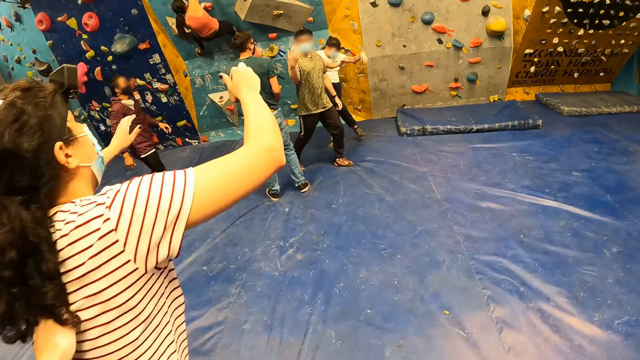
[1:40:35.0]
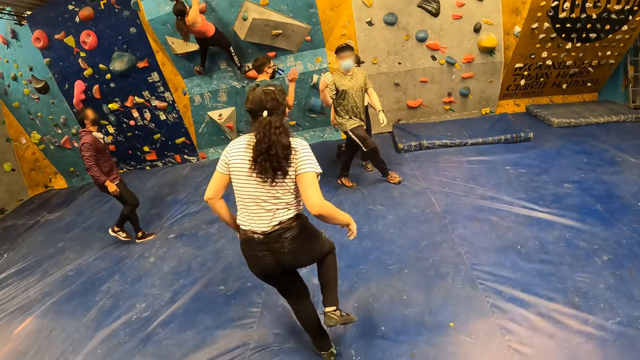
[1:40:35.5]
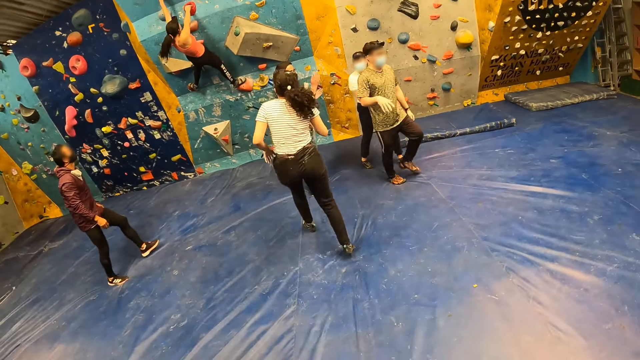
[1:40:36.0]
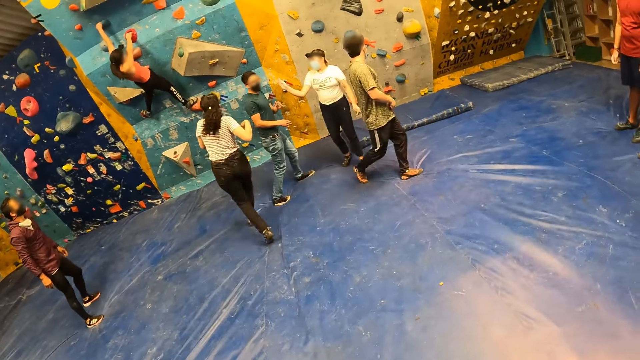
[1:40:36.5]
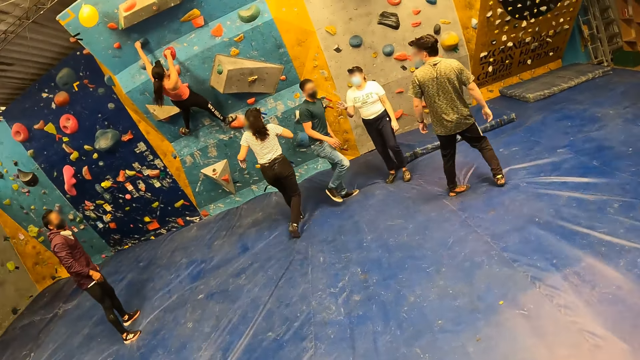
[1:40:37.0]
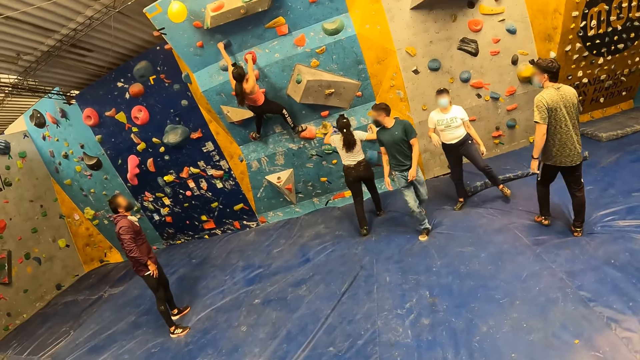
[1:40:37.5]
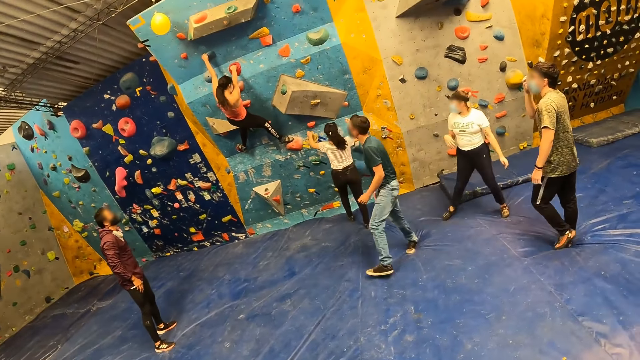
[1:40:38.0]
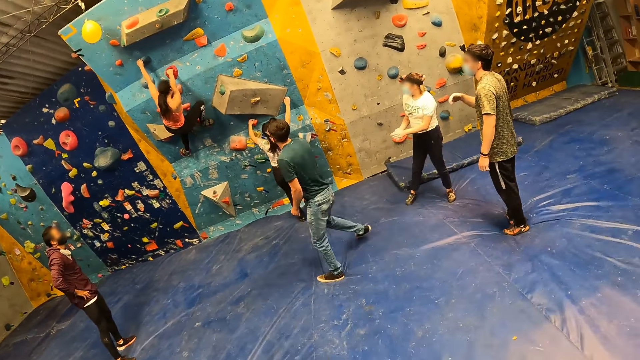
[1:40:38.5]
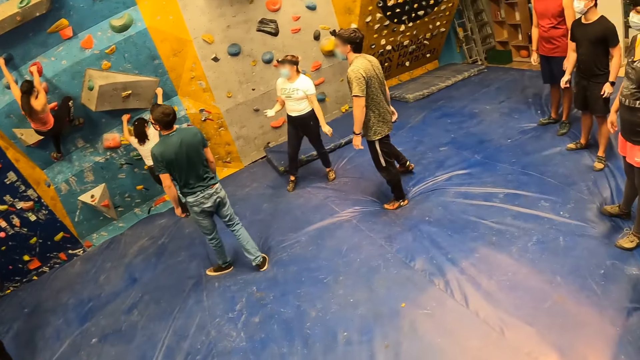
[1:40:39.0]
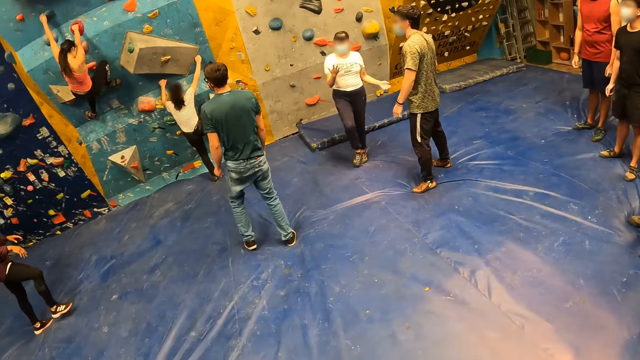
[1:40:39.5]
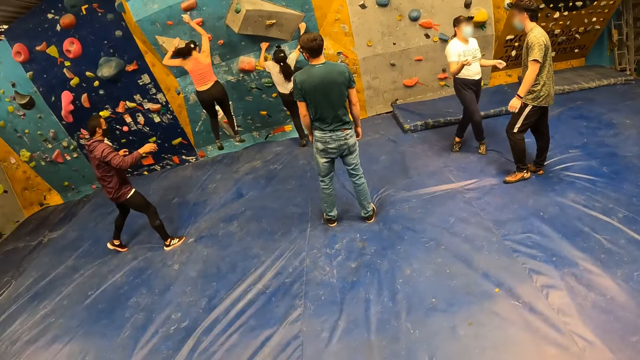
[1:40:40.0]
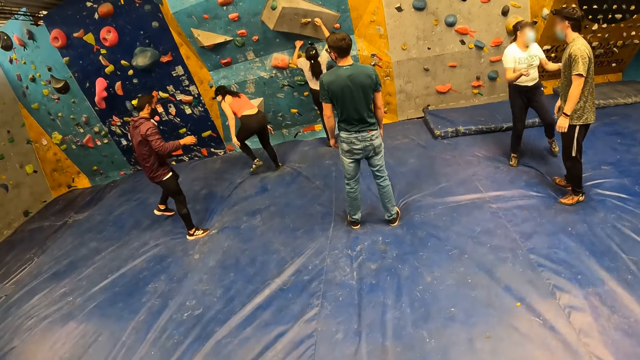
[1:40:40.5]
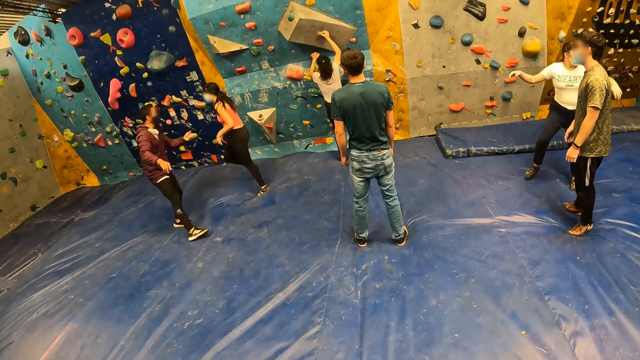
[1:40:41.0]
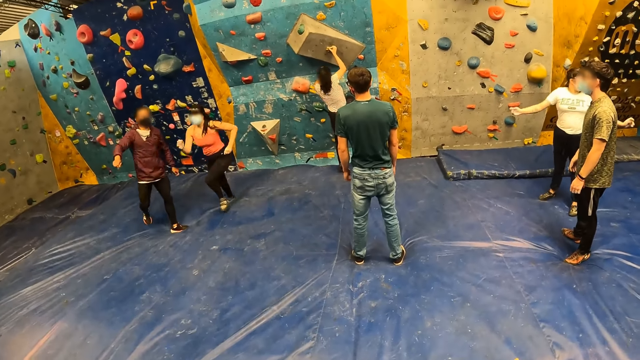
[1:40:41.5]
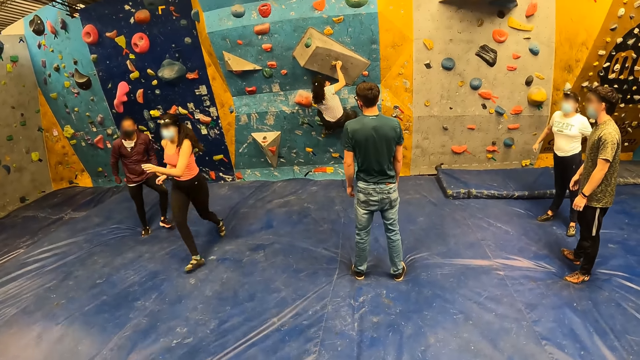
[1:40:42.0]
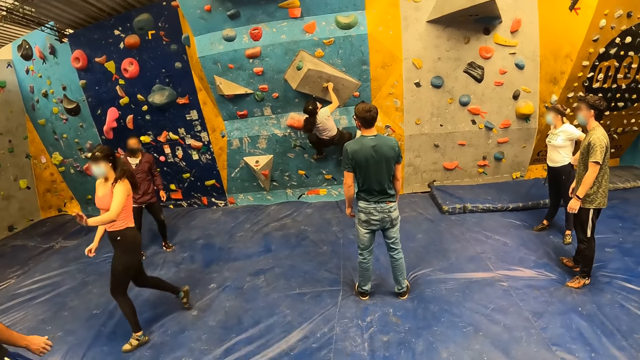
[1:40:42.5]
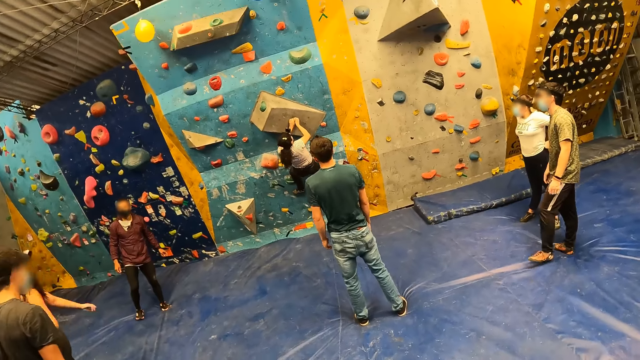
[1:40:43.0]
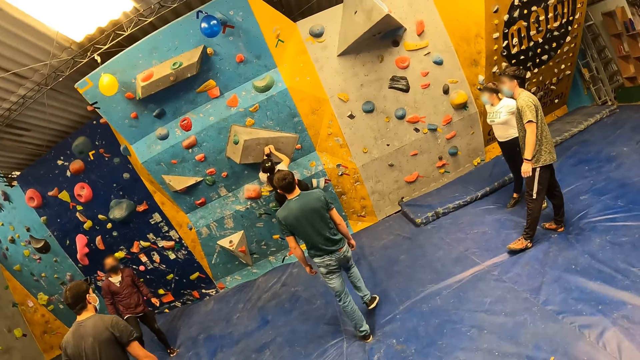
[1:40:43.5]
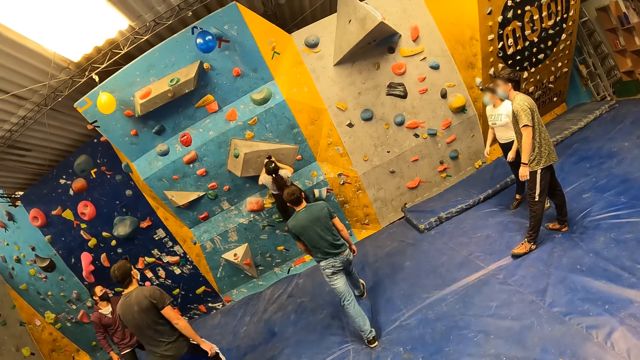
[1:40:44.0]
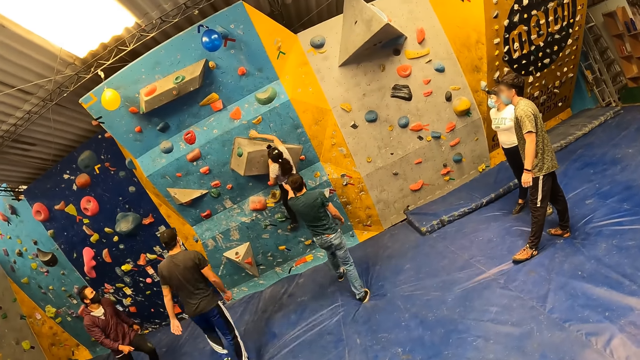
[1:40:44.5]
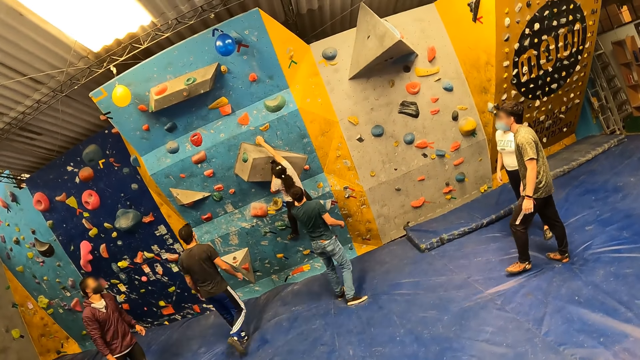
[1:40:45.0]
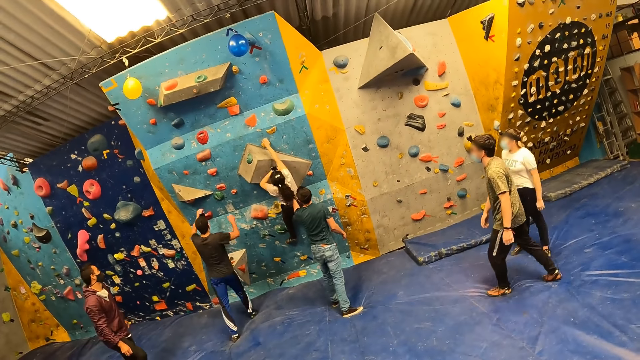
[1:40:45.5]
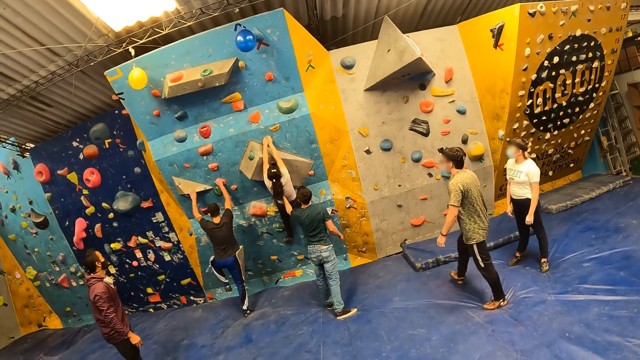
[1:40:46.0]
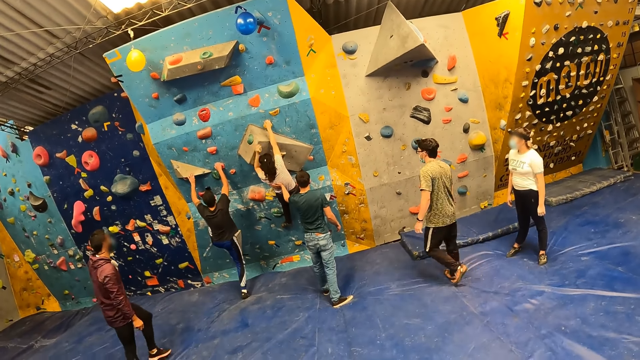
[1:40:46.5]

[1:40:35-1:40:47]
A lady runs around the boulder gym. The lady climbs the wall. The camera wearer looks around the boulder gym.

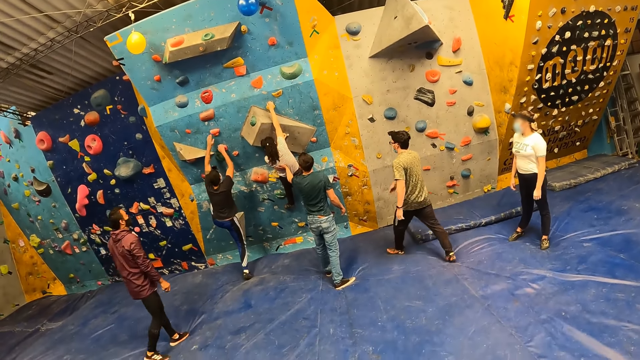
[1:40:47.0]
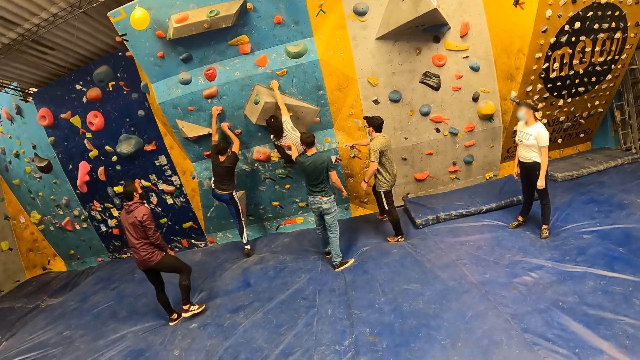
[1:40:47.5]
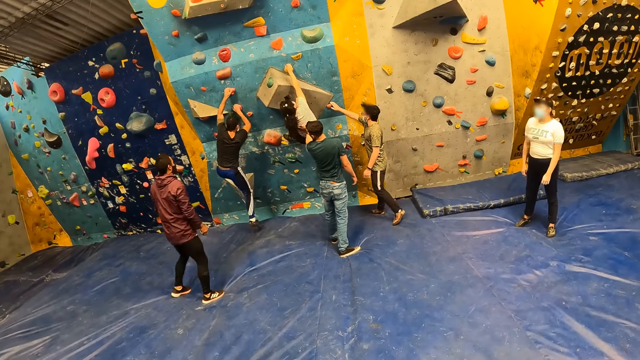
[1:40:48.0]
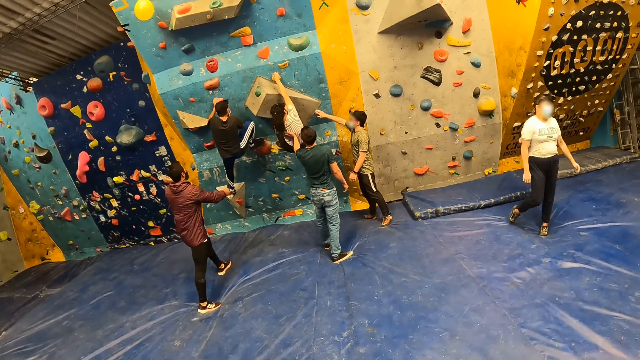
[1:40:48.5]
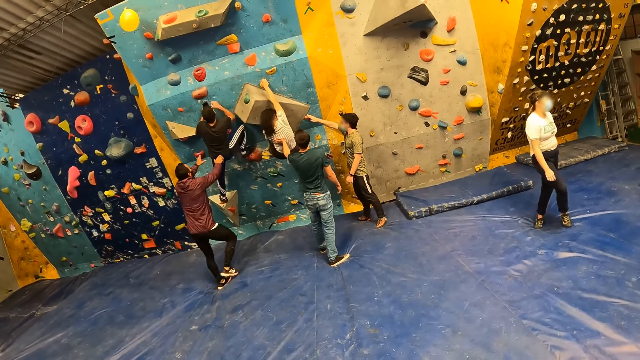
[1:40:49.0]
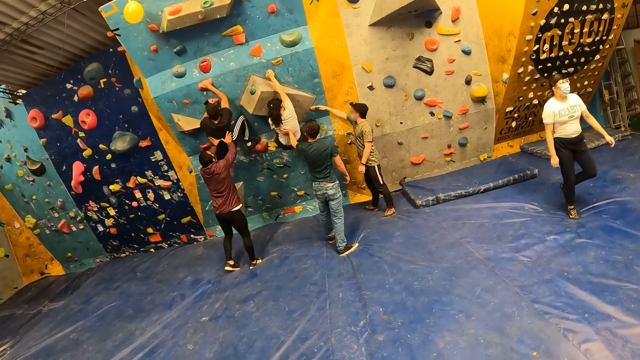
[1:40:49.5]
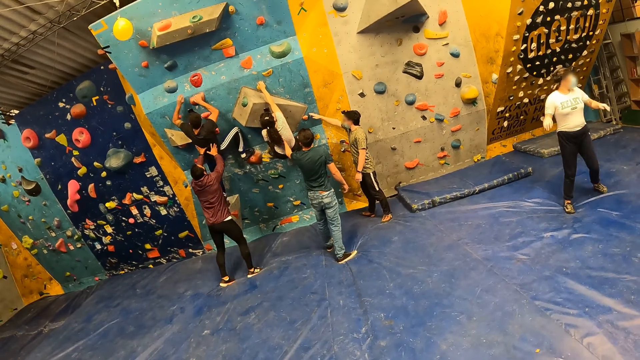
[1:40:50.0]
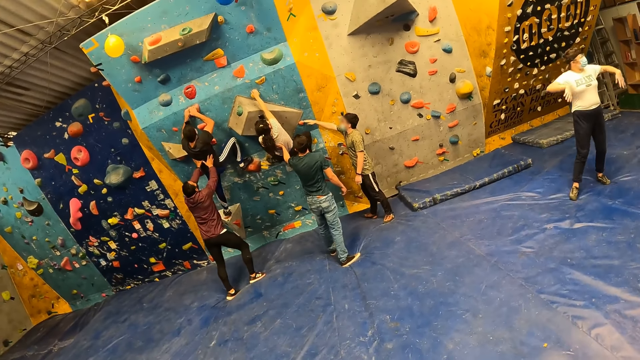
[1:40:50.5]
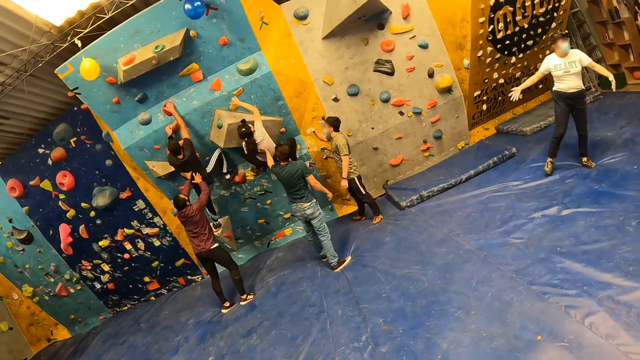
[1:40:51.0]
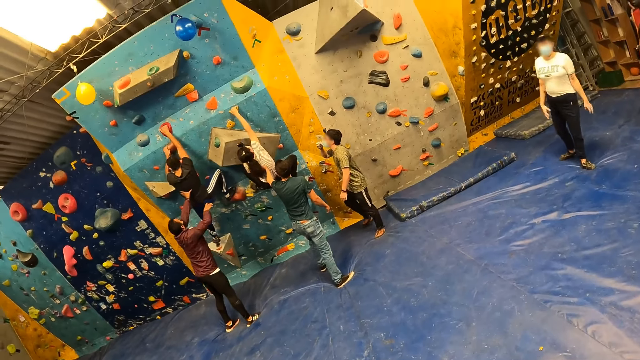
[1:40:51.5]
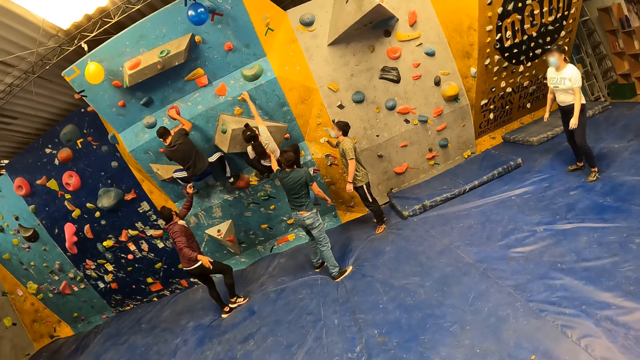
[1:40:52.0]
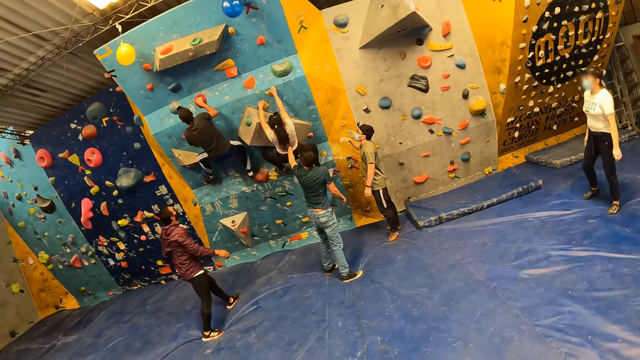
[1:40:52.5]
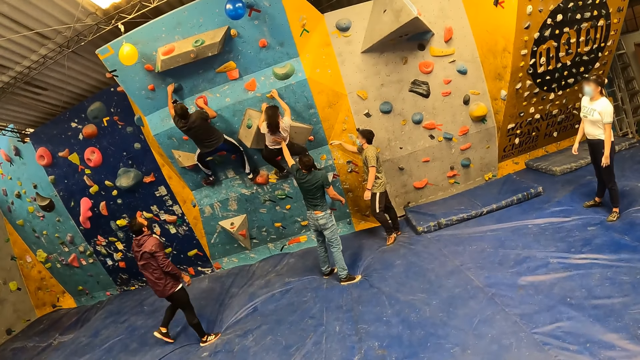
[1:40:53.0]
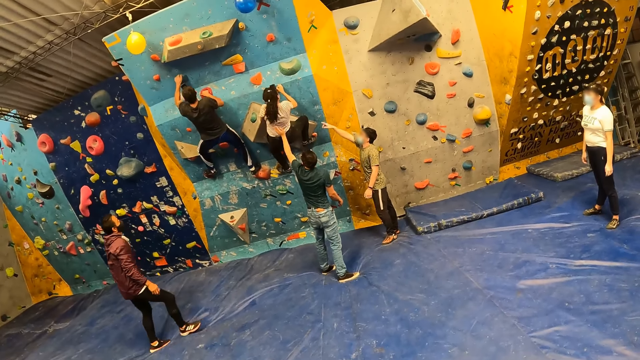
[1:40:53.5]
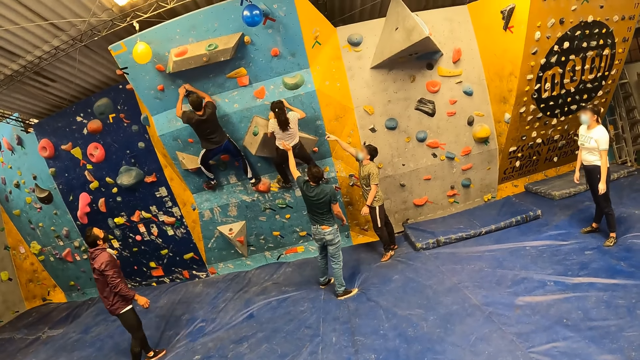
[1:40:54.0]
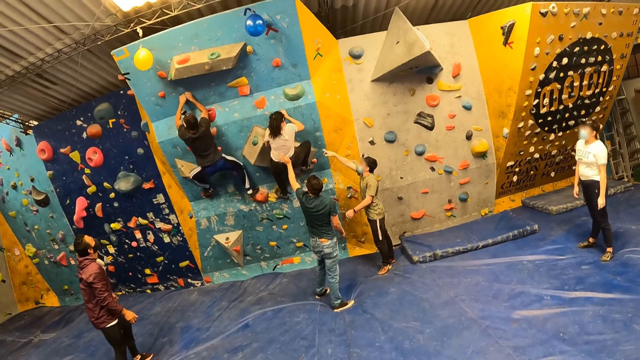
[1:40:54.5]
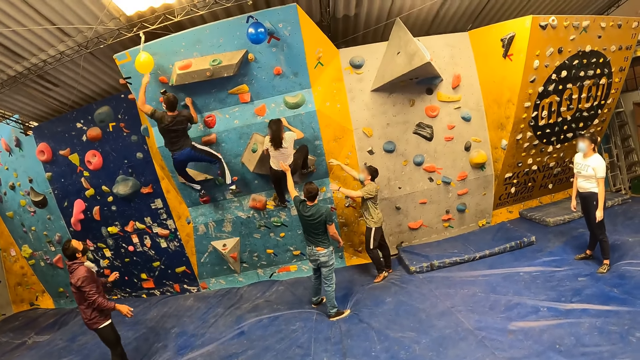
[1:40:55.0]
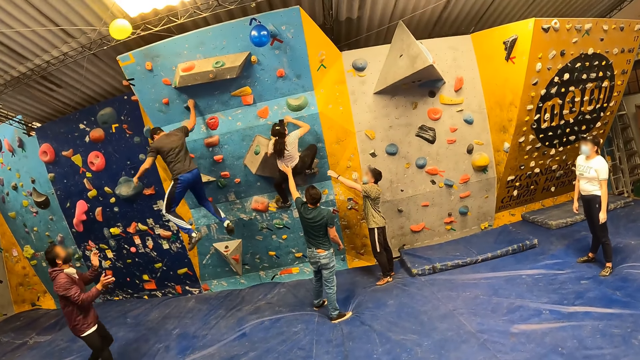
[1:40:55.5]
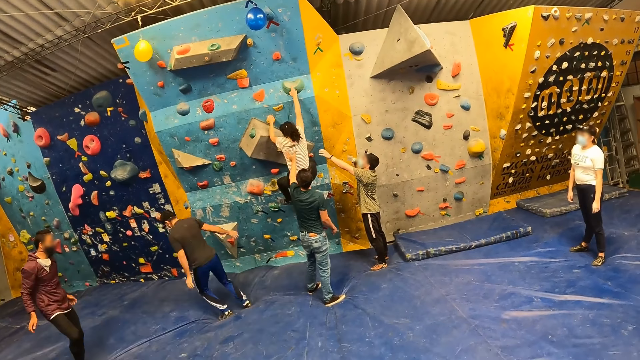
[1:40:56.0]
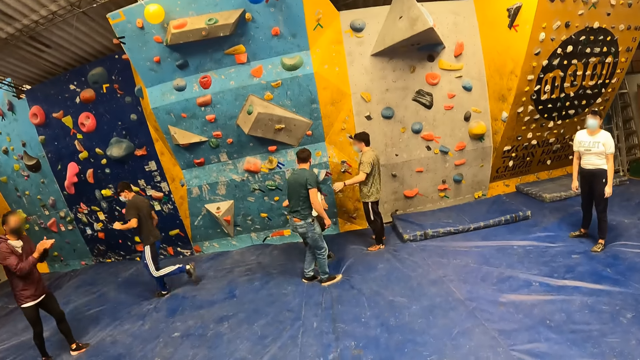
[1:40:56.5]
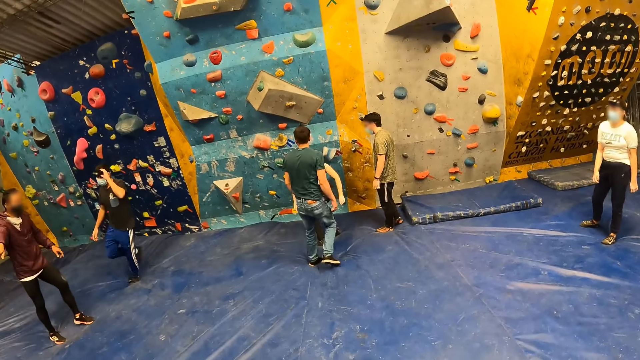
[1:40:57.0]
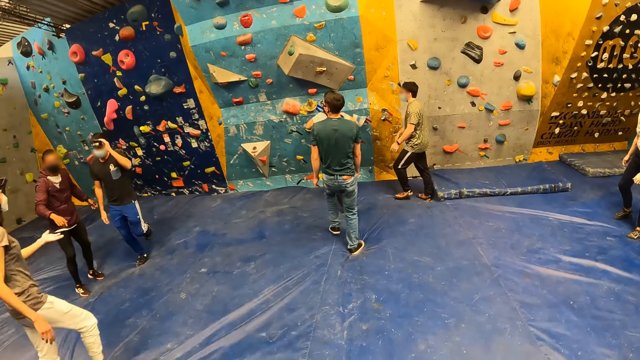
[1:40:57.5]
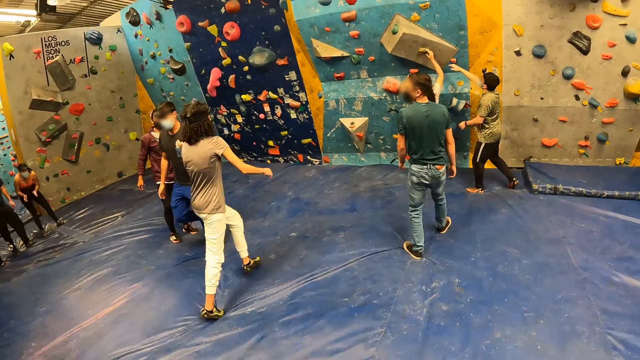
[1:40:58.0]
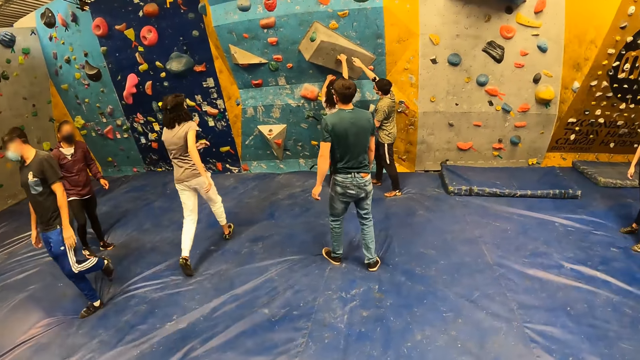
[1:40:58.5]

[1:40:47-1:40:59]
A man jumps down from the rock wall. A woman jumps down from the rock wall. The camera wearer looks around the boulder gym.
